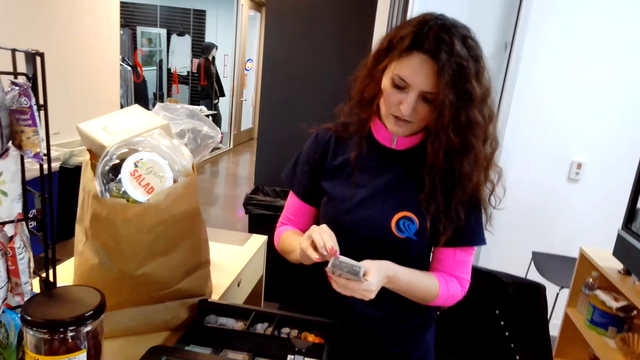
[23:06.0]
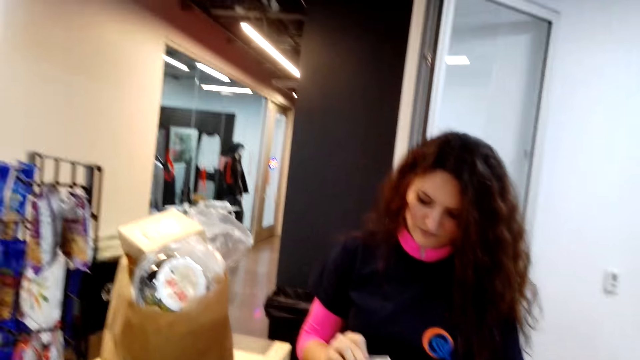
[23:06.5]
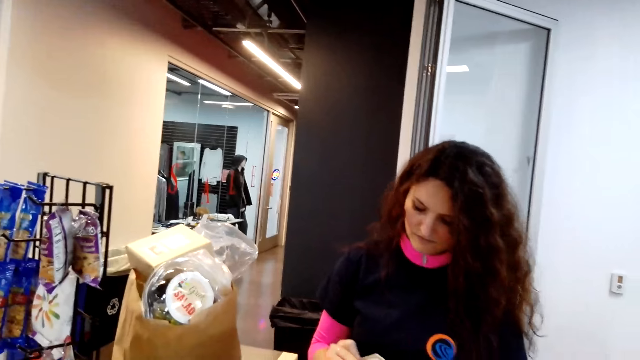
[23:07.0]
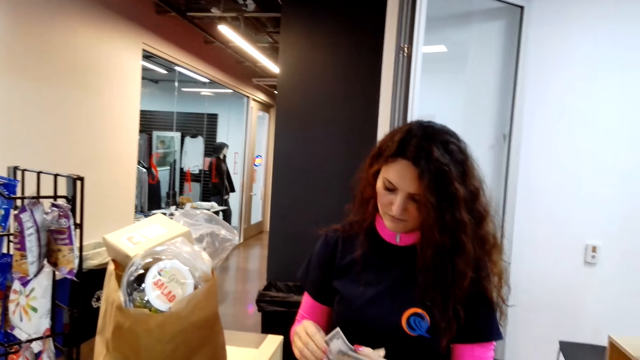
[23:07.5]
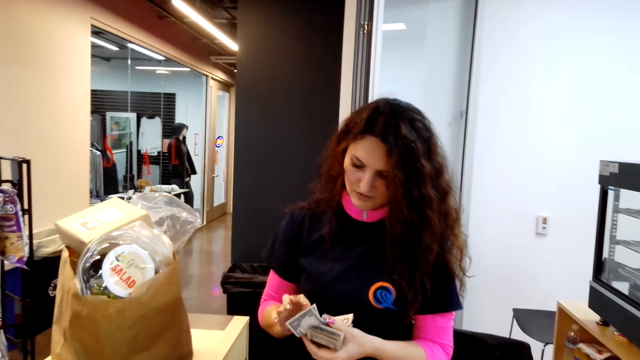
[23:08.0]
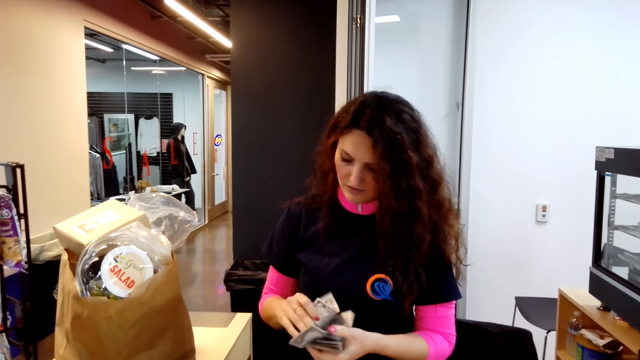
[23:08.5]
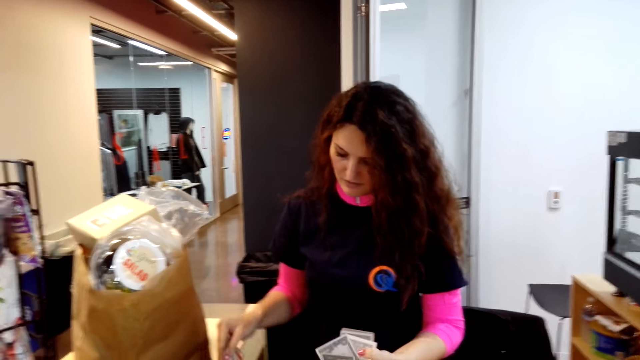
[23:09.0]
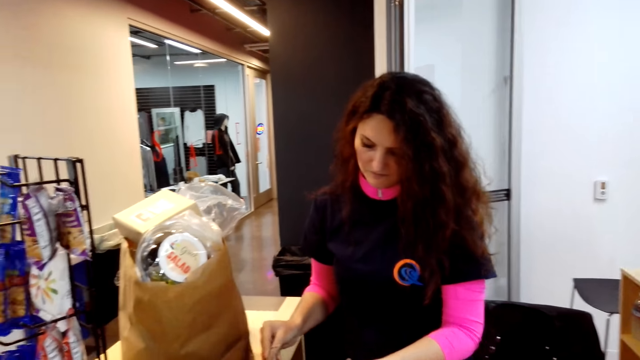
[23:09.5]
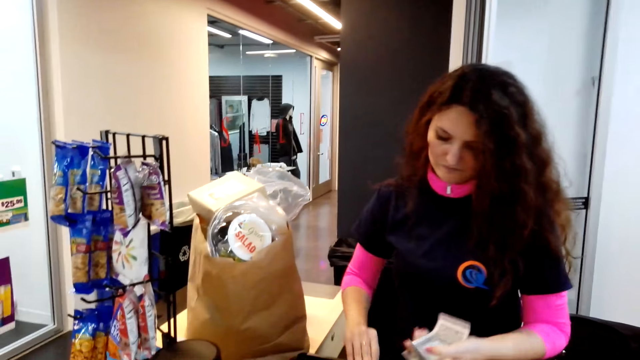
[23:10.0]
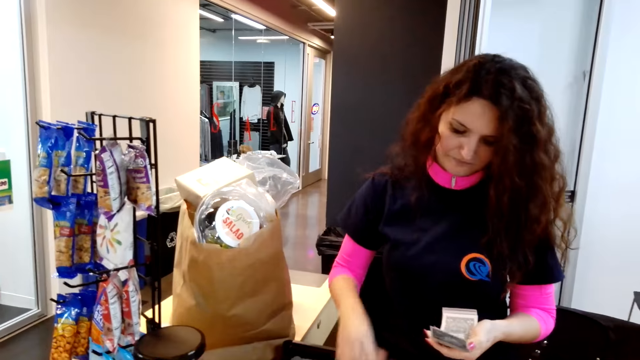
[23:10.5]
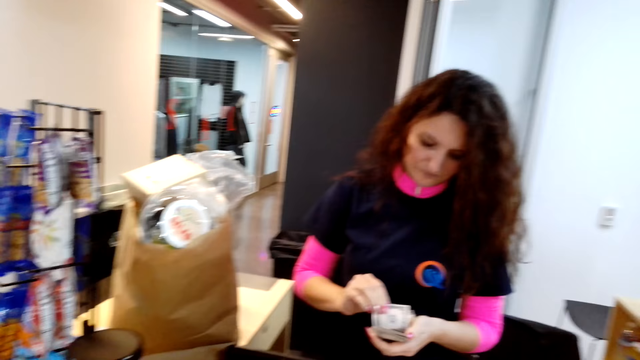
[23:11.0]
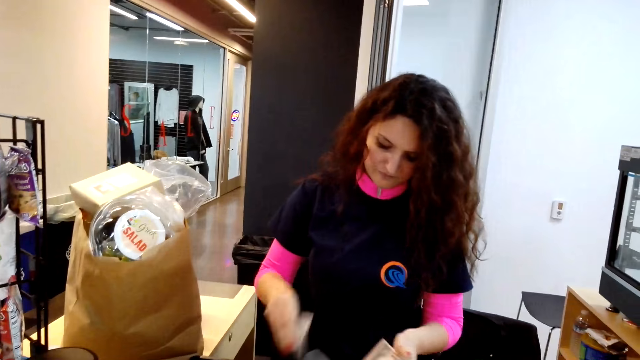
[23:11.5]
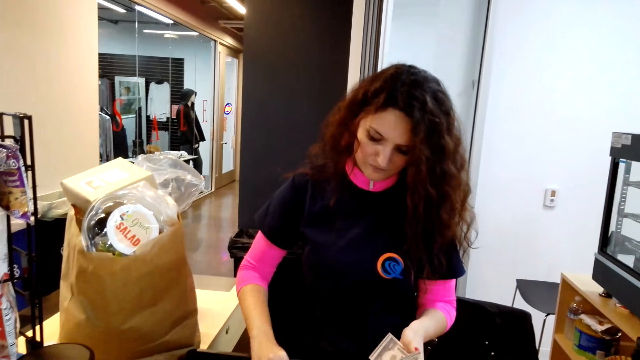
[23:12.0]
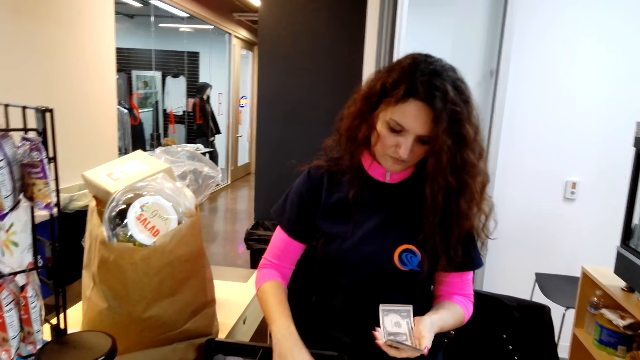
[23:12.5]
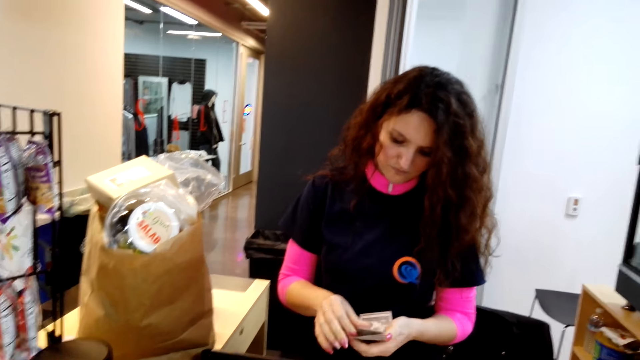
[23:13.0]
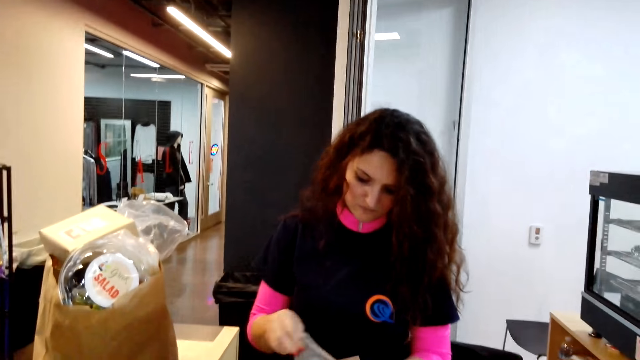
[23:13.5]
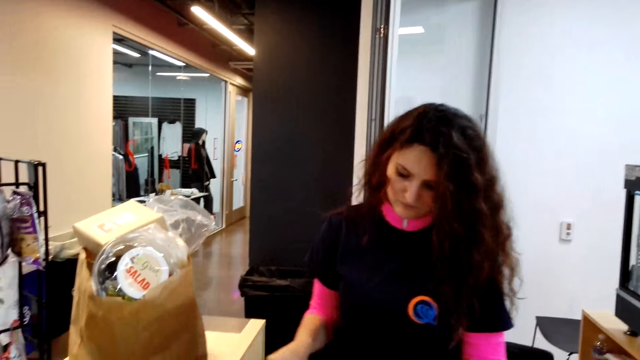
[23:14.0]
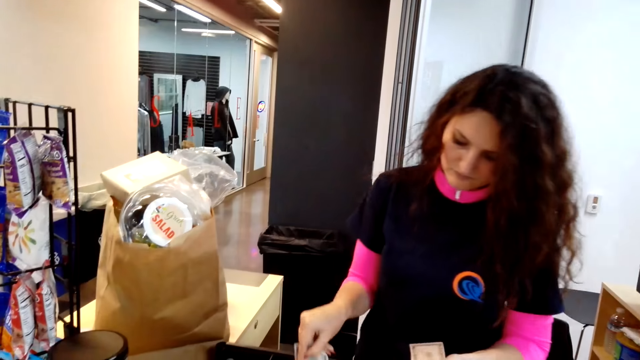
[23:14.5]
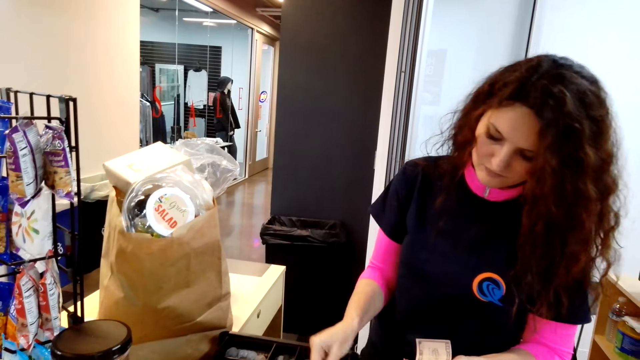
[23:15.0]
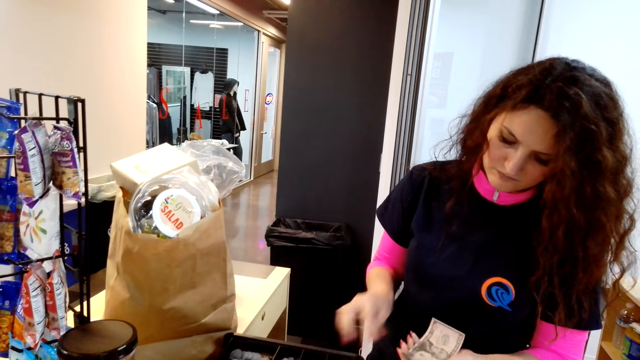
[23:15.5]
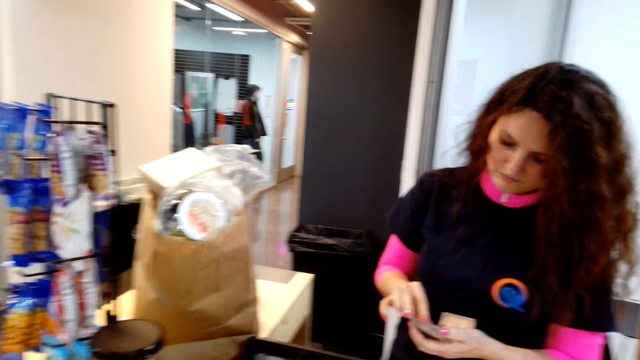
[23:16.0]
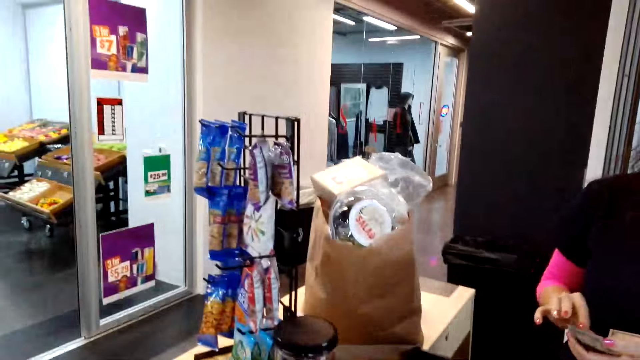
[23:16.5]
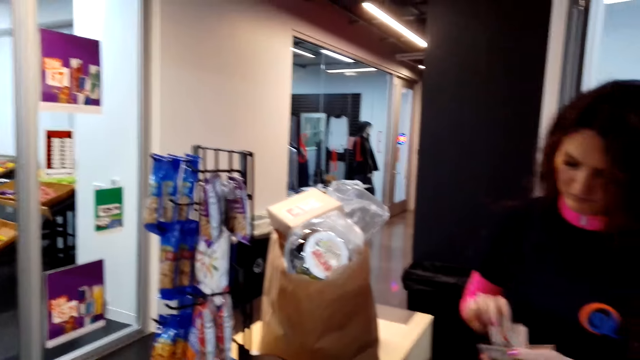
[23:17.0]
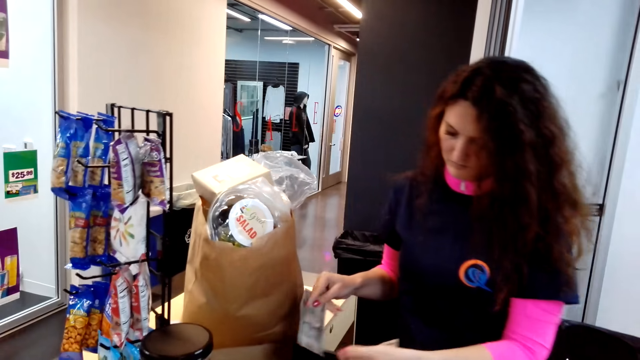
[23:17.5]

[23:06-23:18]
The woman calculates money.

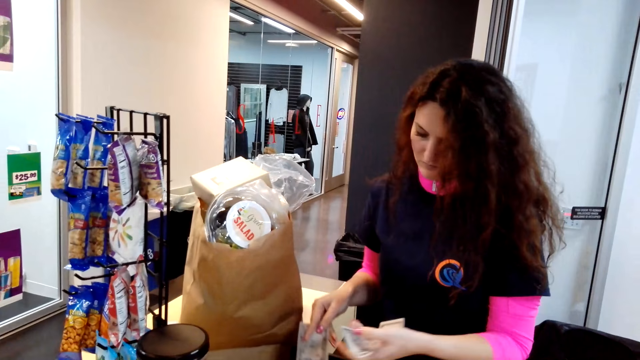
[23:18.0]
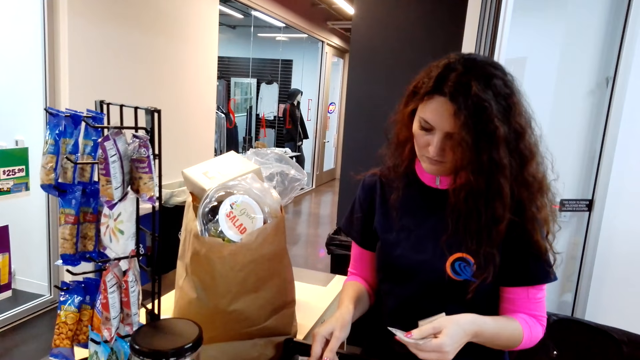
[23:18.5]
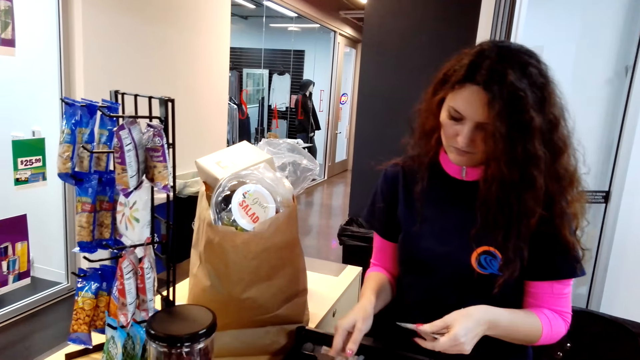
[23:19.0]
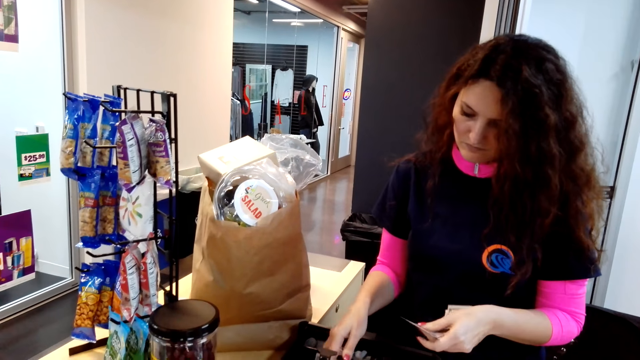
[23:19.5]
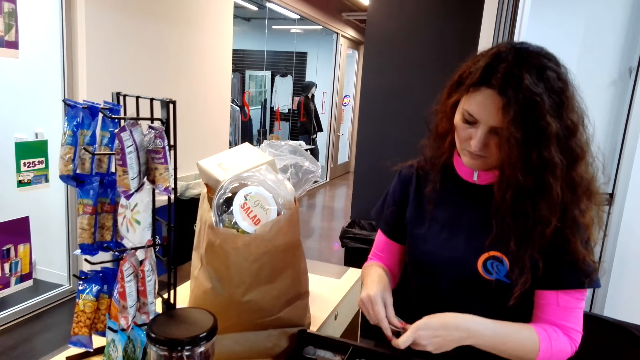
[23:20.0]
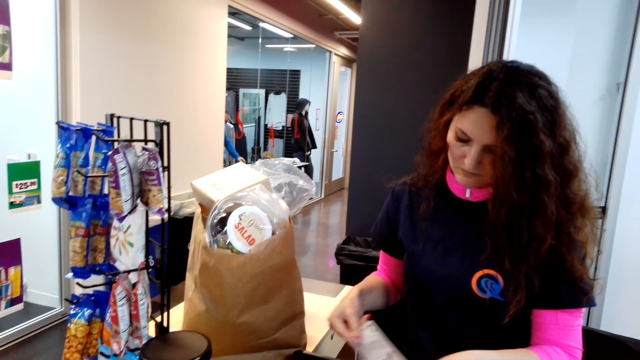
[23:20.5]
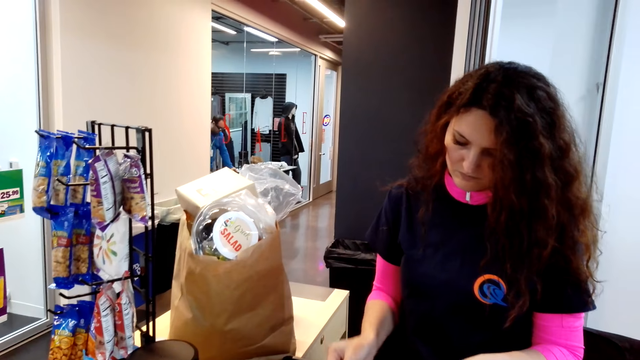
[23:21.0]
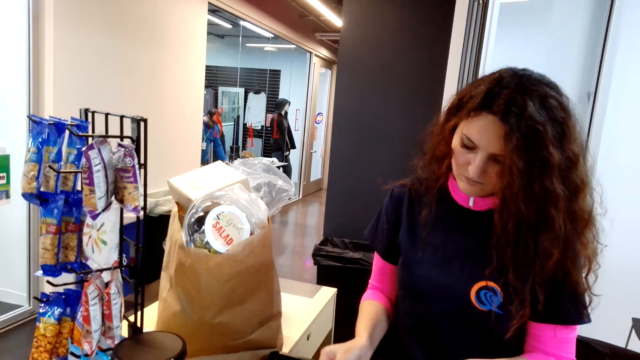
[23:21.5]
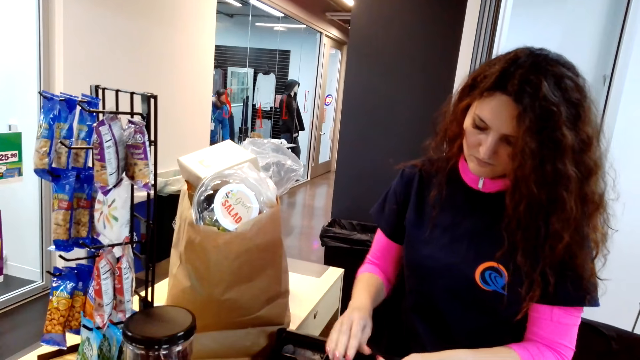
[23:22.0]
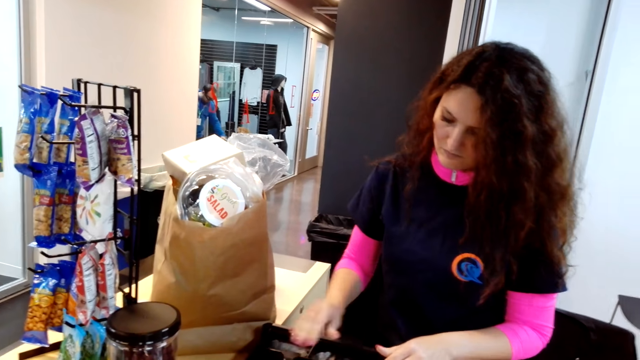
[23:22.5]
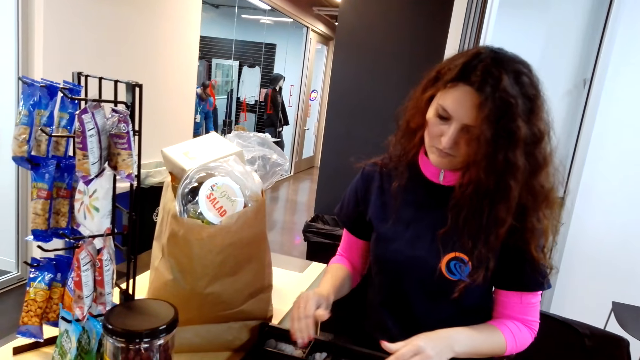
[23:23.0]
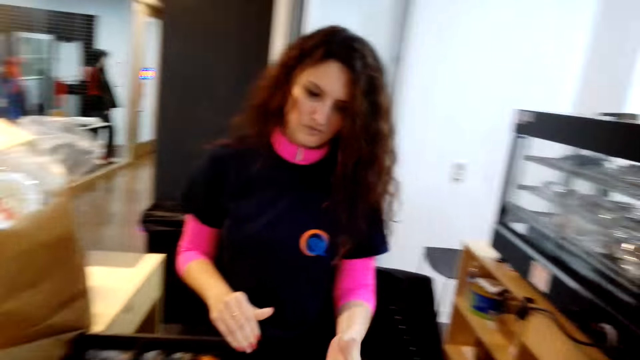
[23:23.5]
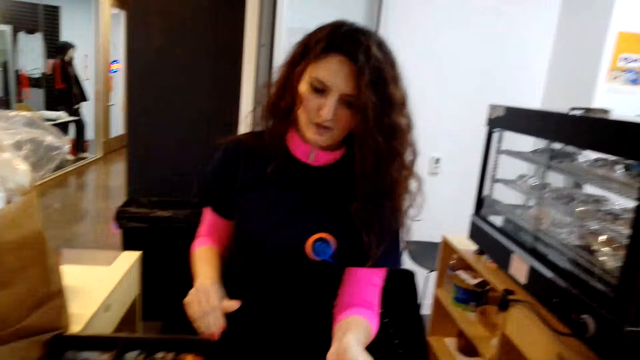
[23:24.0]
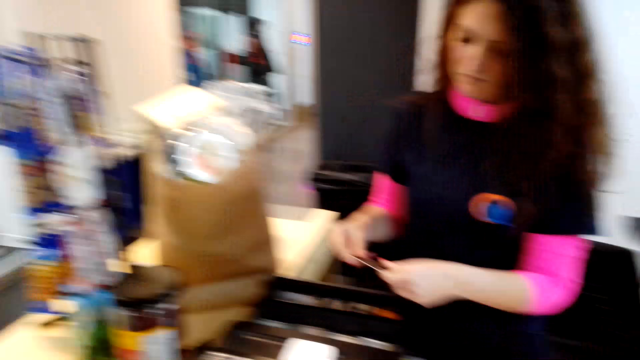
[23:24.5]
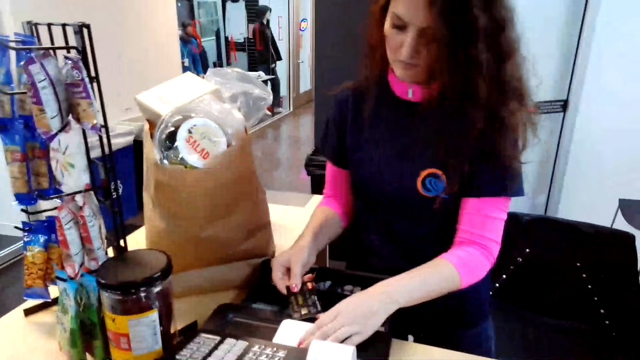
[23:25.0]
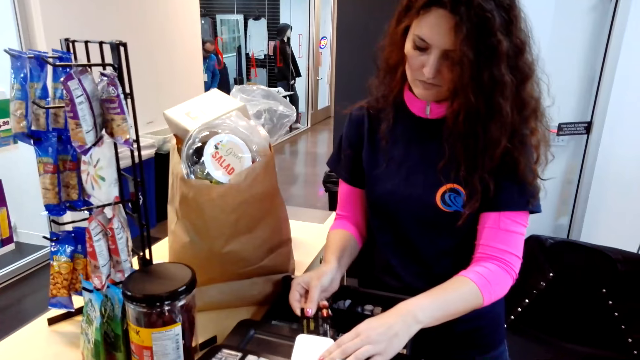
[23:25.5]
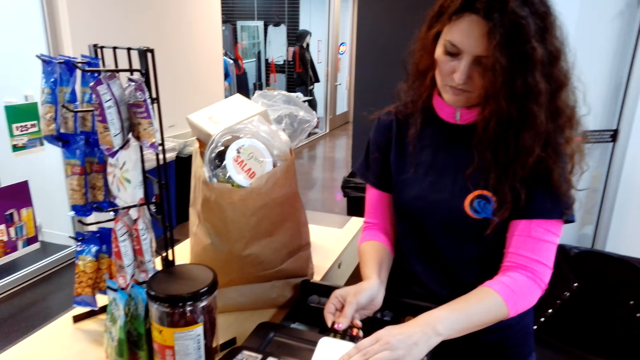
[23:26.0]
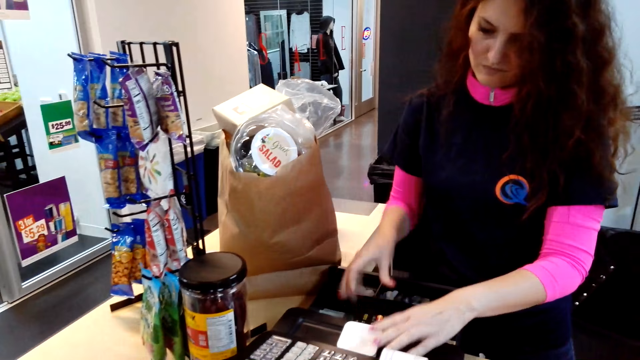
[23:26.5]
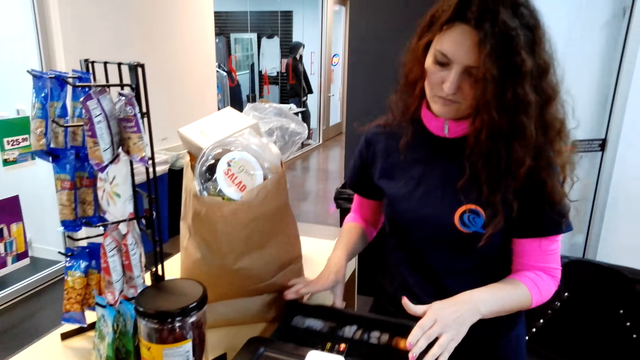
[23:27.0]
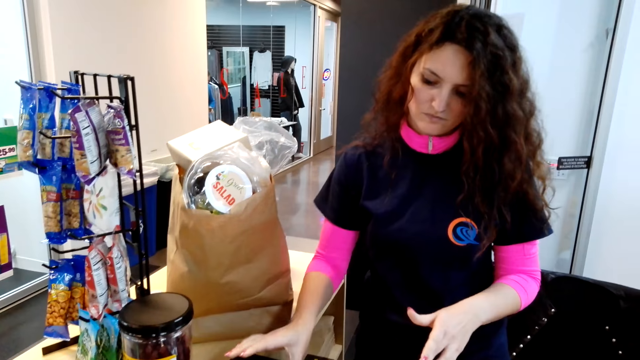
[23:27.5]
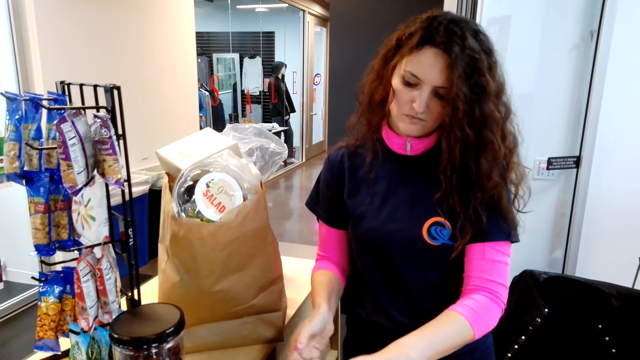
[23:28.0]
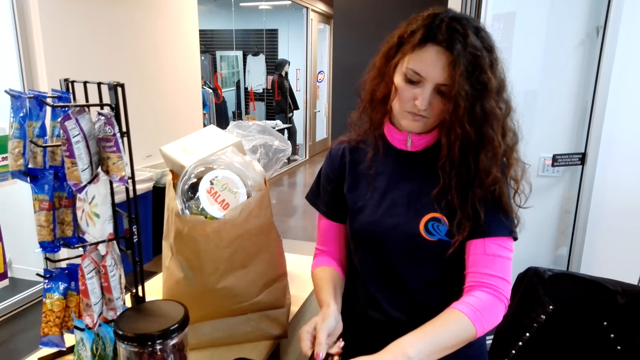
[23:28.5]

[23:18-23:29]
The camera wearer gives the cashier a credit card. They pull back the drawer.
